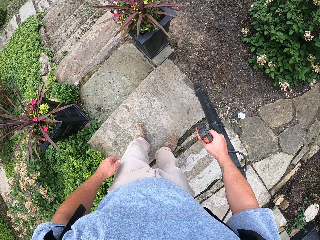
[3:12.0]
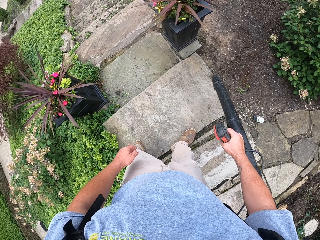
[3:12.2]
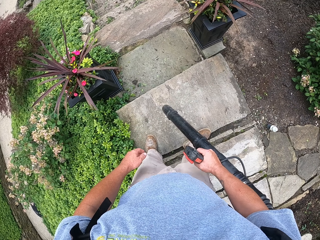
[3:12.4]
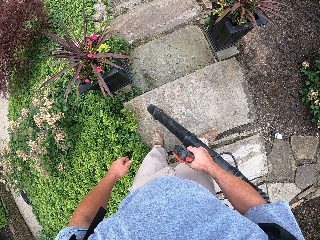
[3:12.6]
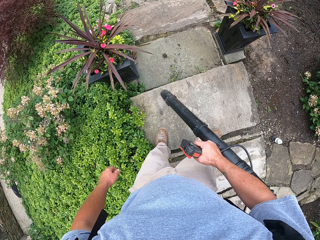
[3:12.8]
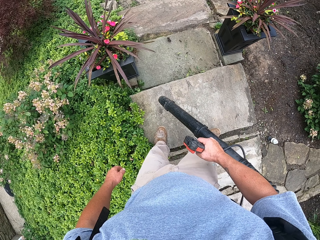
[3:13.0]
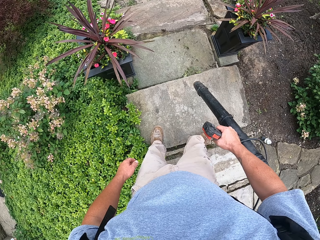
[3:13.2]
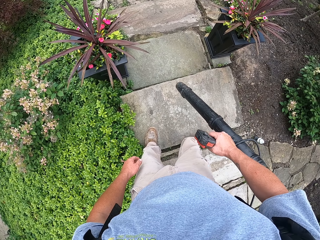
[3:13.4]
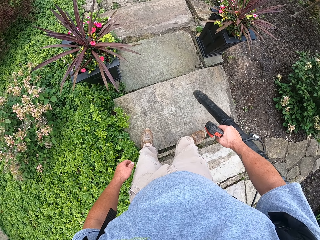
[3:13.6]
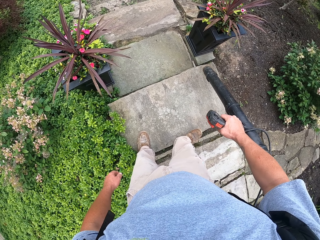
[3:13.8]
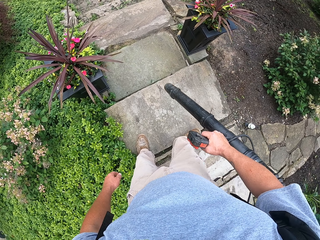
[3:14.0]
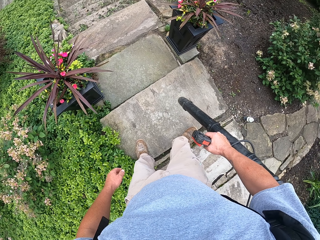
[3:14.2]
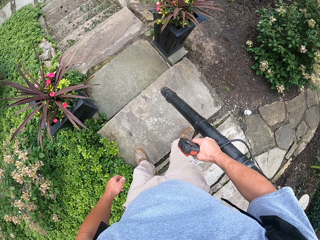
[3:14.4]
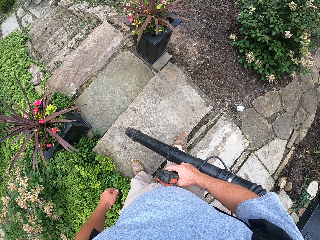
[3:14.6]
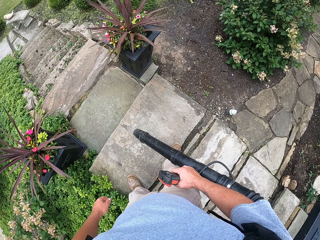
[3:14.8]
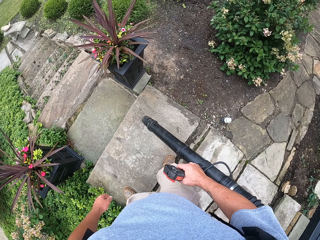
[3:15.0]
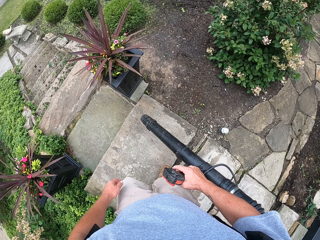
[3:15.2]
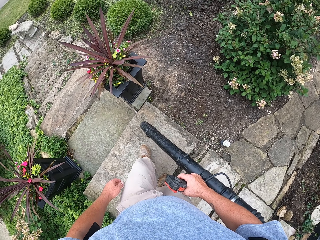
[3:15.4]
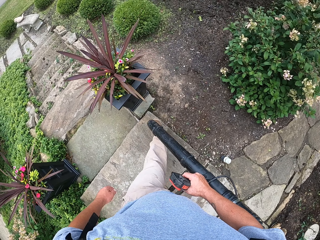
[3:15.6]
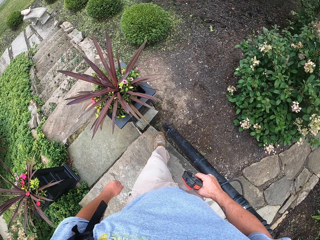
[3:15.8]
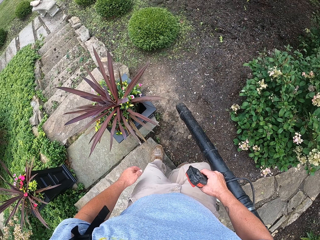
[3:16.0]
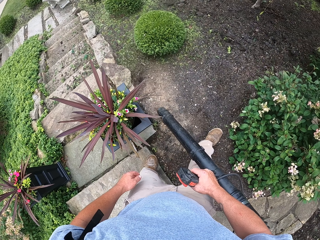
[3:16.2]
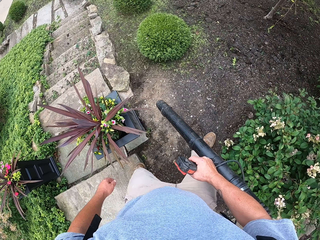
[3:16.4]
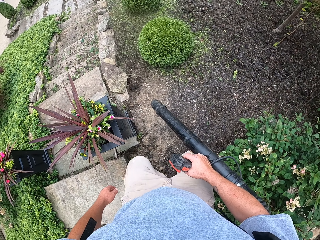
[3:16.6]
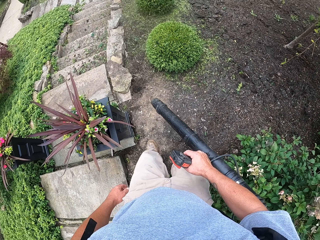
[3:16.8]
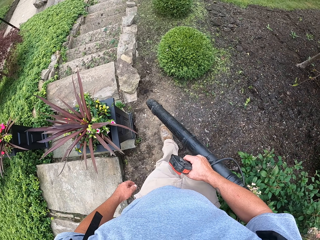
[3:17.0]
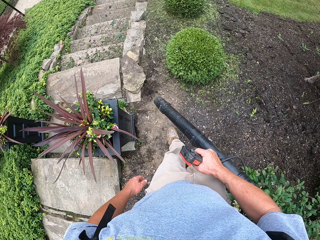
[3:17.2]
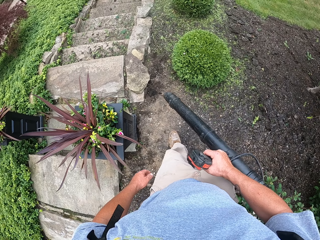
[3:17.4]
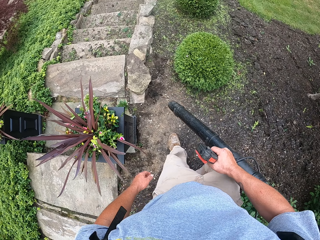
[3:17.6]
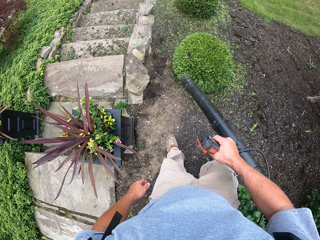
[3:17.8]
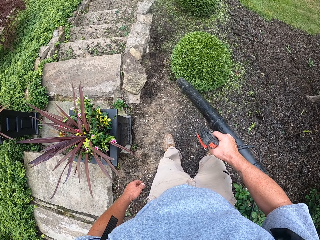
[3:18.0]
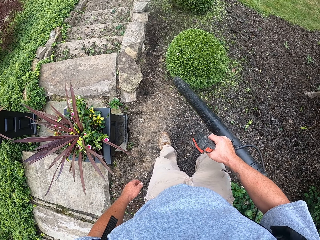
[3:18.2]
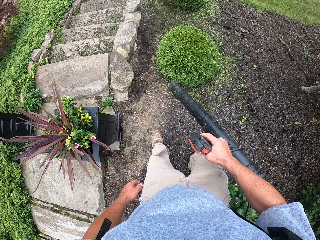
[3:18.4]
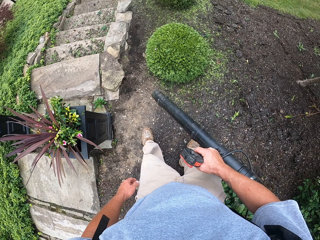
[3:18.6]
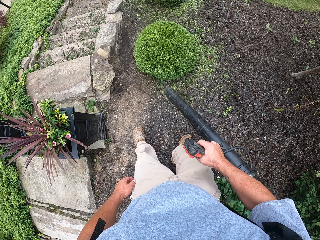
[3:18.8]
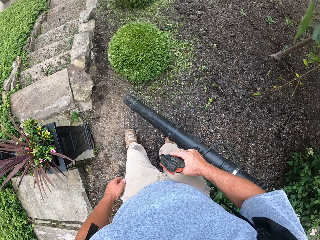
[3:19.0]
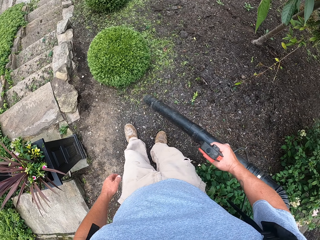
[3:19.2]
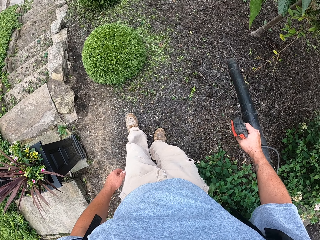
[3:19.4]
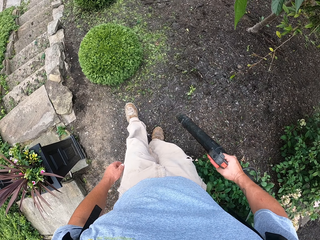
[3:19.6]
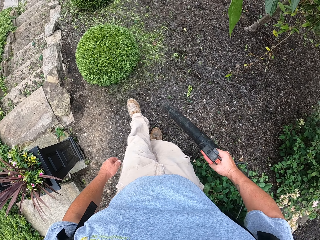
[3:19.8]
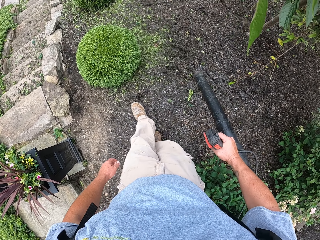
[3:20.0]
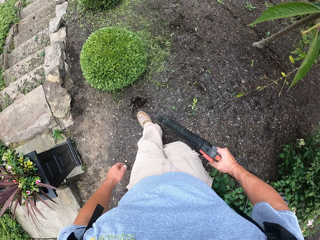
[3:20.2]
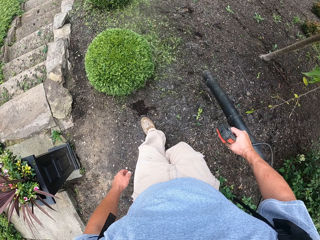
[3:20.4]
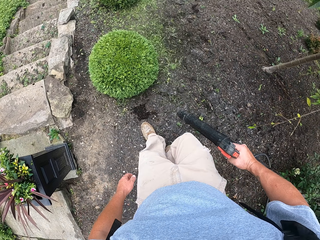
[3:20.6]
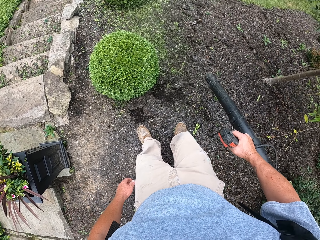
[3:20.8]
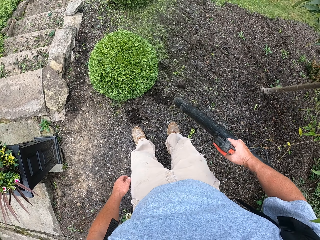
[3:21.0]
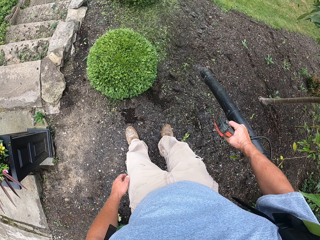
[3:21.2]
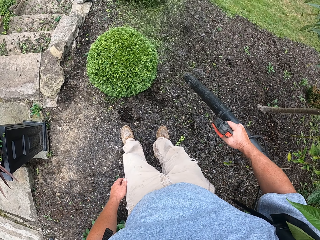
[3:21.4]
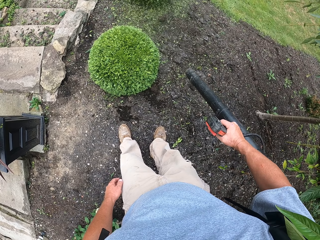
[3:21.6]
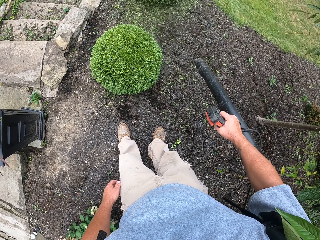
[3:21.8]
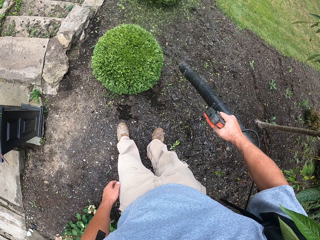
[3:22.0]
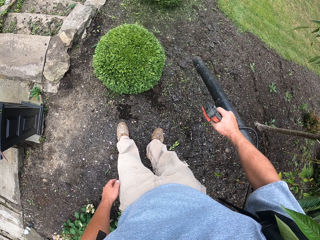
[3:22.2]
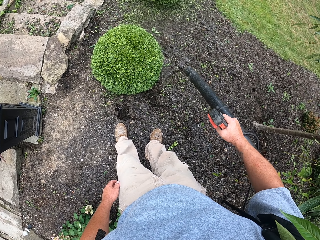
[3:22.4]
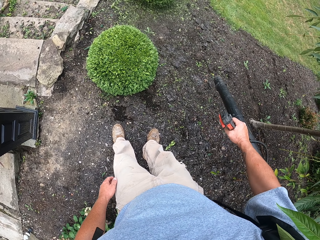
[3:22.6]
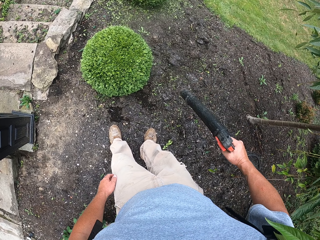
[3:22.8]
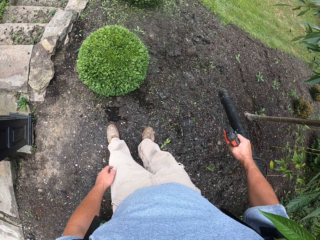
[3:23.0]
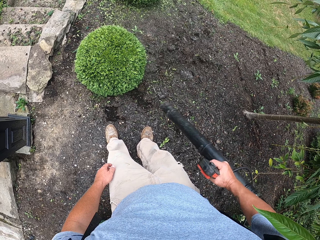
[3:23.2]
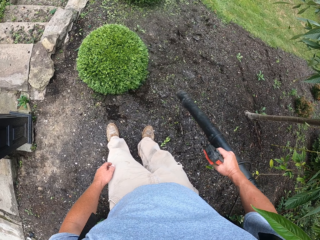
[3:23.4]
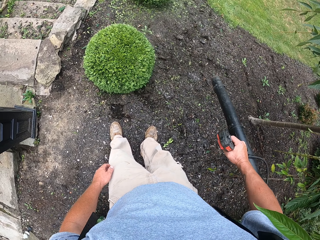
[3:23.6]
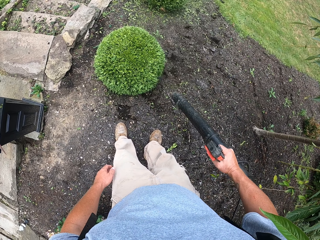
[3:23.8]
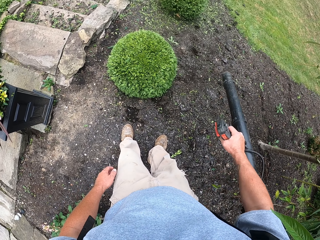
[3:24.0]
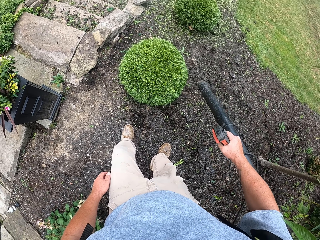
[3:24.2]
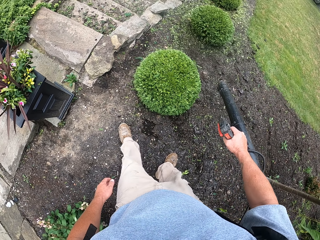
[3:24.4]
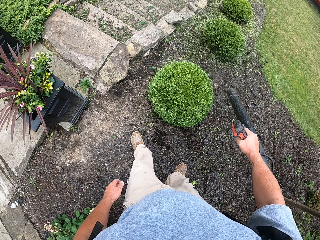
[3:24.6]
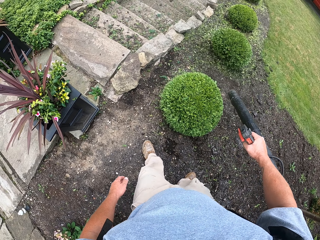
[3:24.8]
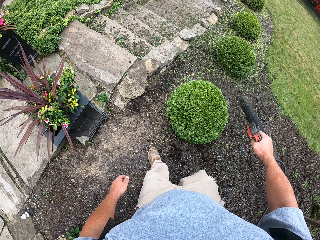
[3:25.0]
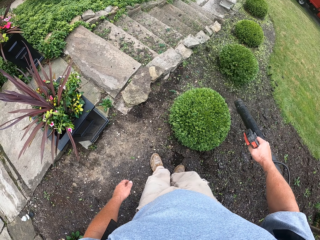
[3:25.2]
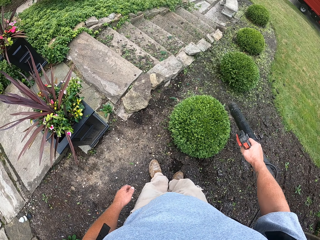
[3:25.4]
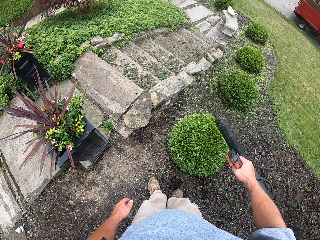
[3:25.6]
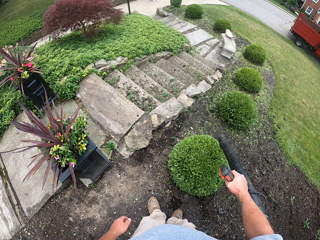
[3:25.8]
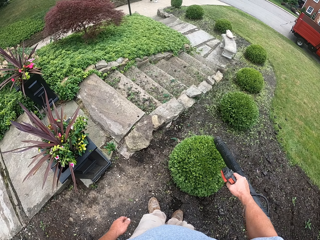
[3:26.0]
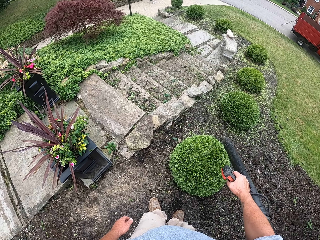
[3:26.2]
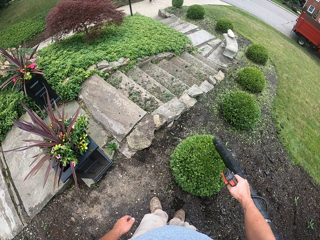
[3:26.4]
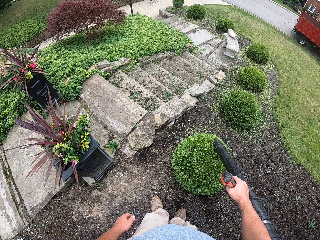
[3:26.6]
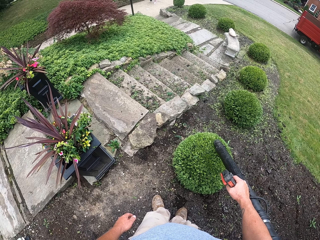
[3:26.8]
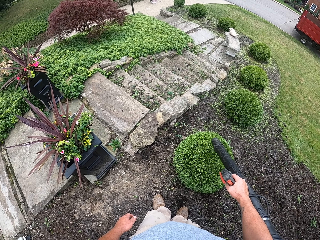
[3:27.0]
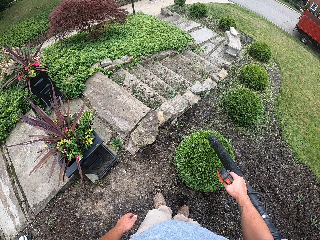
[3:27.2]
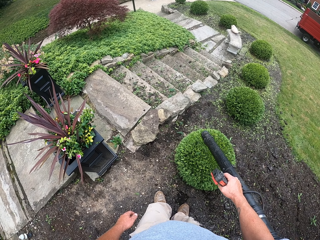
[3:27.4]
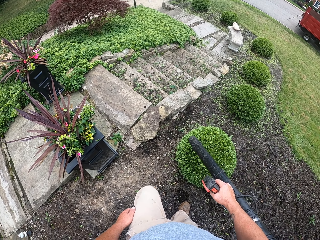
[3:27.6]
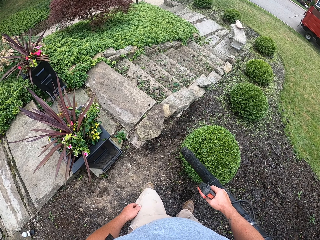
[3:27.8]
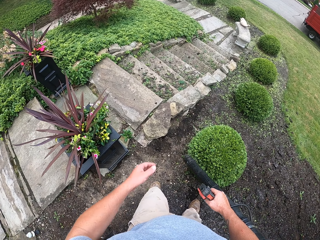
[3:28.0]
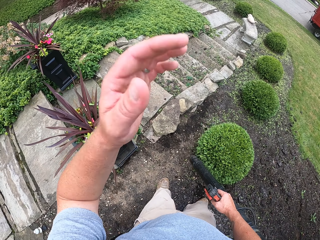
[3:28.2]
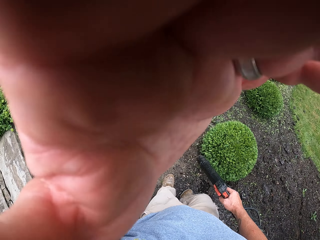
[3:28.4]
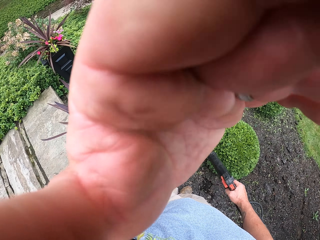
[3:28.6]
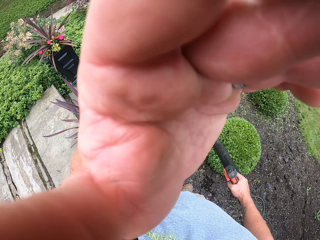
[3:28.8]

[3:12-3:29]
The camera wearer walks on the soil. They blow the soil. They blow the leaves.
